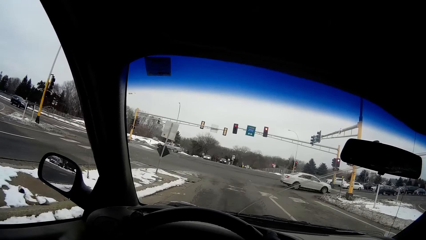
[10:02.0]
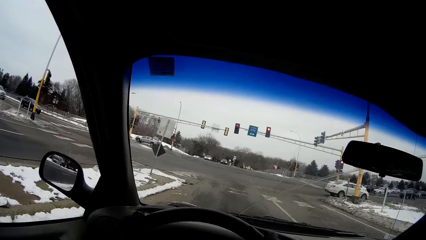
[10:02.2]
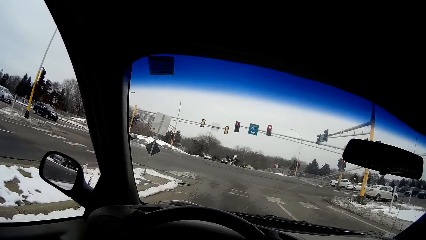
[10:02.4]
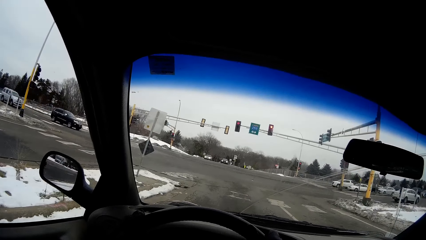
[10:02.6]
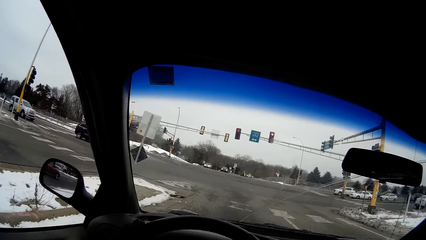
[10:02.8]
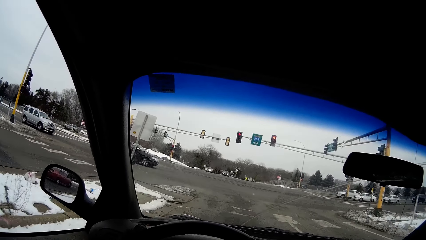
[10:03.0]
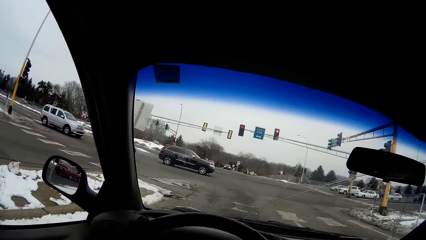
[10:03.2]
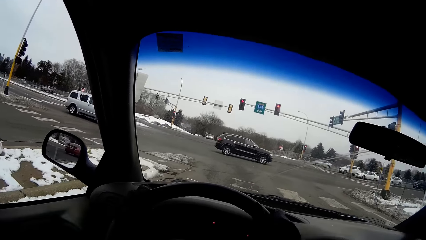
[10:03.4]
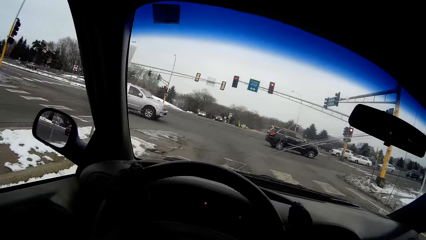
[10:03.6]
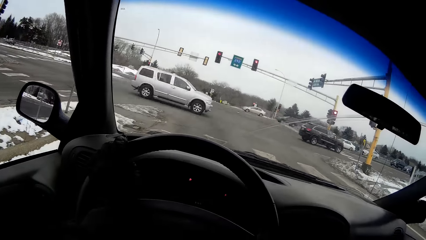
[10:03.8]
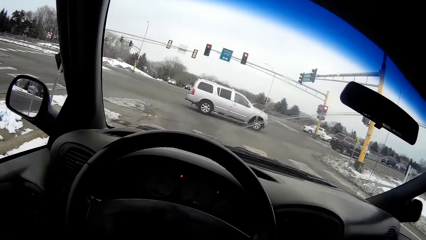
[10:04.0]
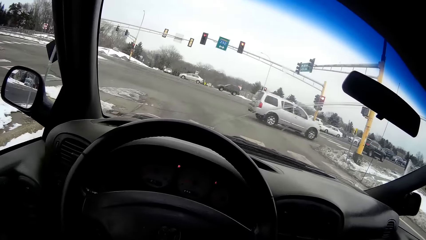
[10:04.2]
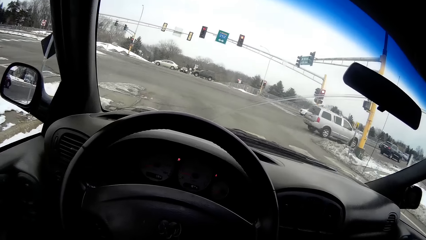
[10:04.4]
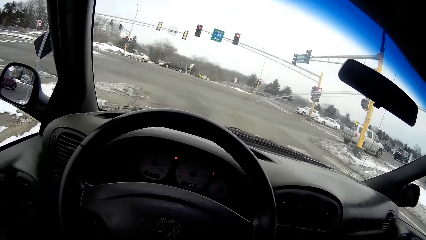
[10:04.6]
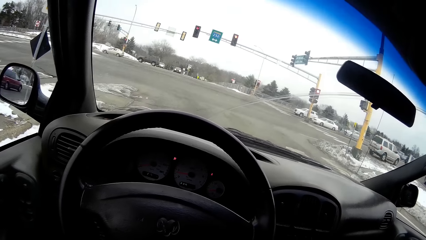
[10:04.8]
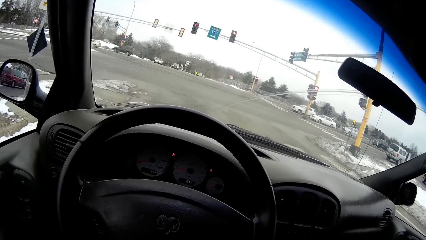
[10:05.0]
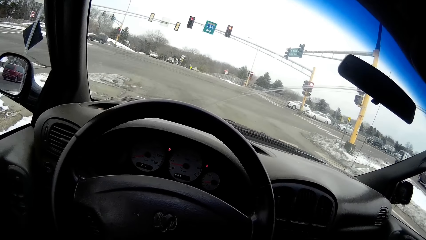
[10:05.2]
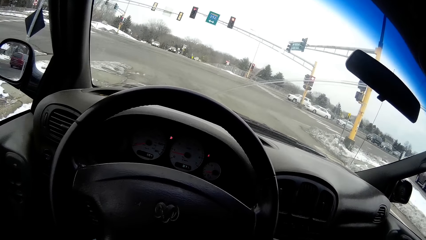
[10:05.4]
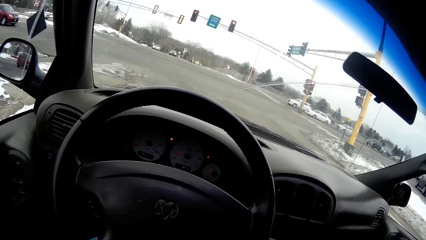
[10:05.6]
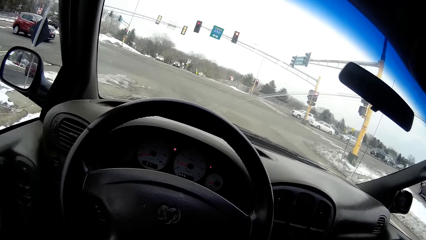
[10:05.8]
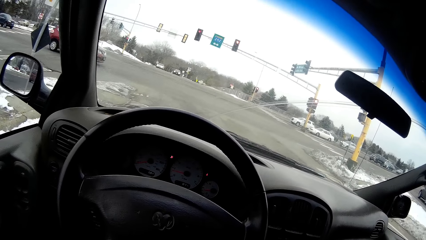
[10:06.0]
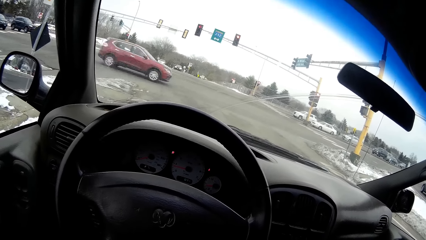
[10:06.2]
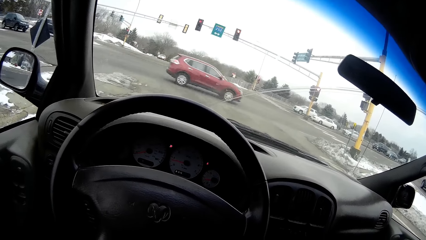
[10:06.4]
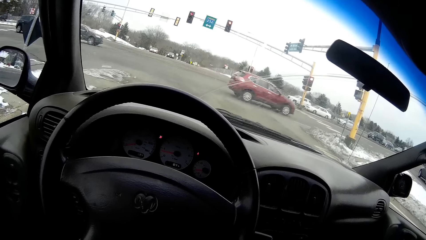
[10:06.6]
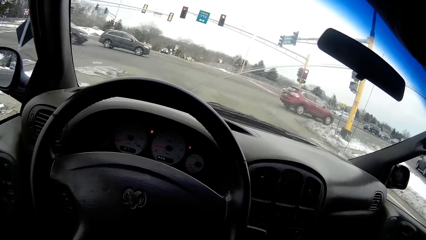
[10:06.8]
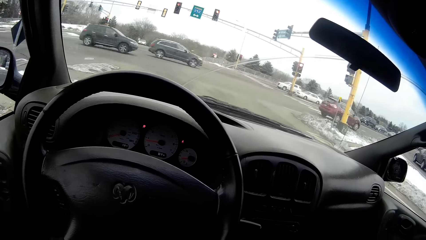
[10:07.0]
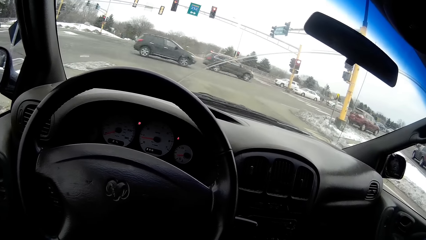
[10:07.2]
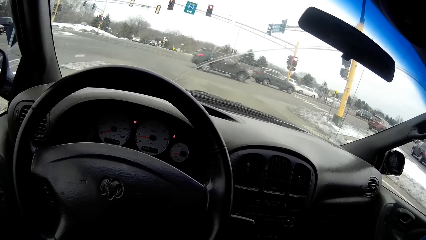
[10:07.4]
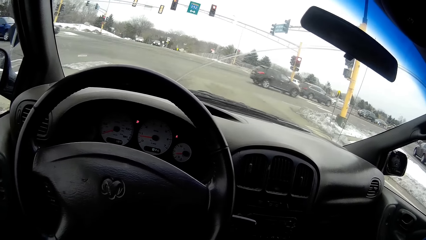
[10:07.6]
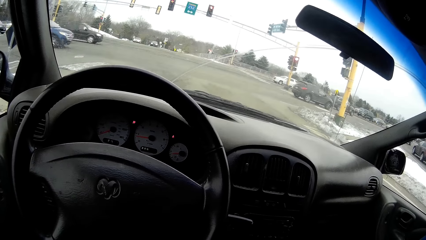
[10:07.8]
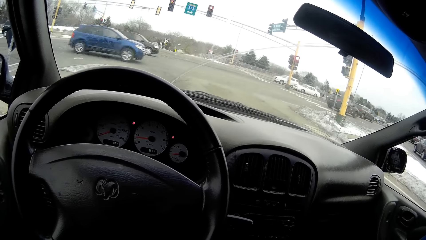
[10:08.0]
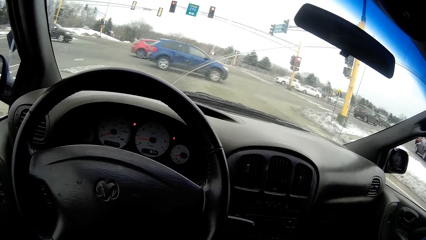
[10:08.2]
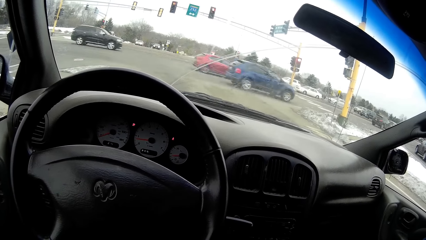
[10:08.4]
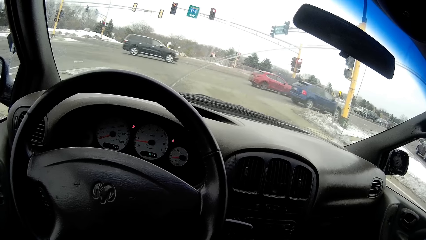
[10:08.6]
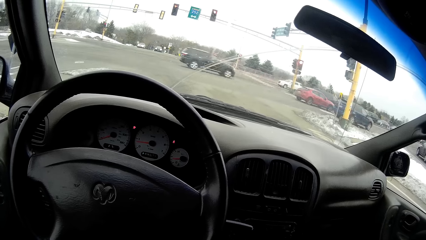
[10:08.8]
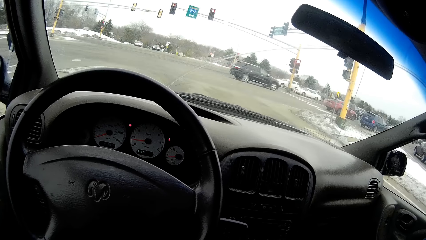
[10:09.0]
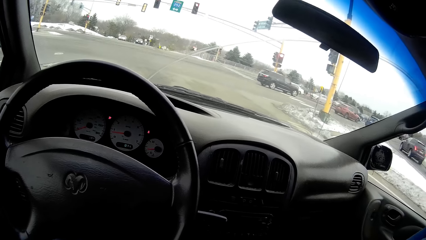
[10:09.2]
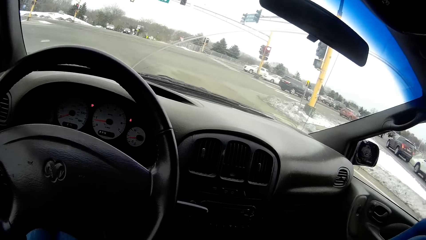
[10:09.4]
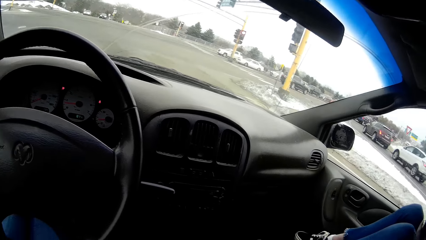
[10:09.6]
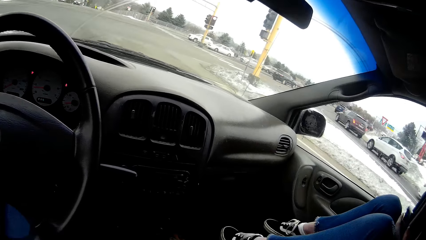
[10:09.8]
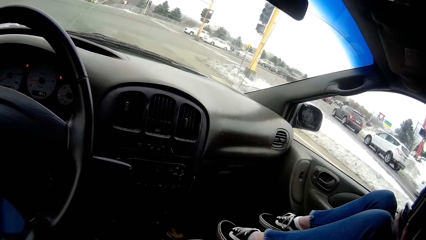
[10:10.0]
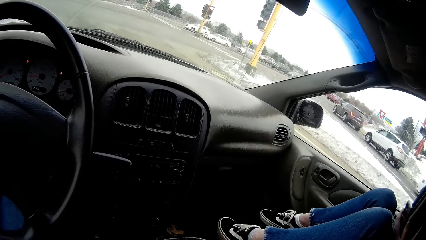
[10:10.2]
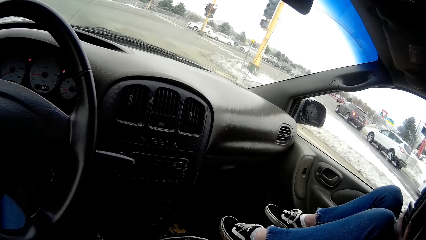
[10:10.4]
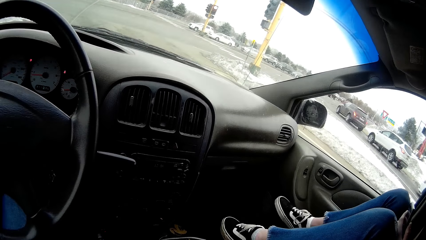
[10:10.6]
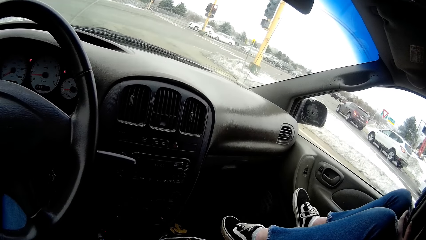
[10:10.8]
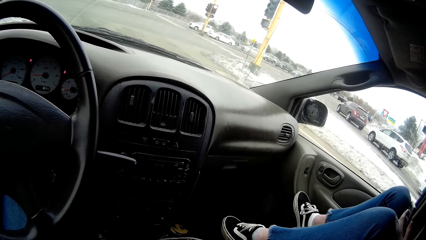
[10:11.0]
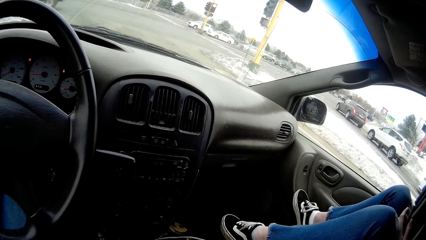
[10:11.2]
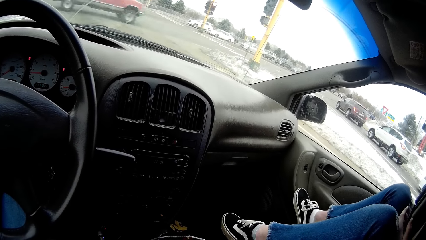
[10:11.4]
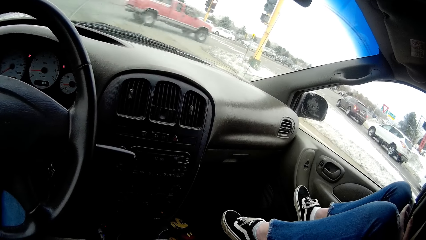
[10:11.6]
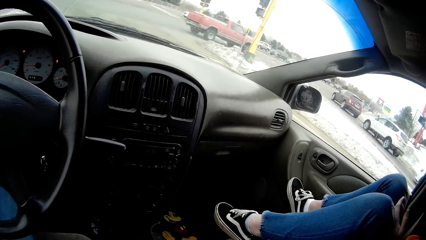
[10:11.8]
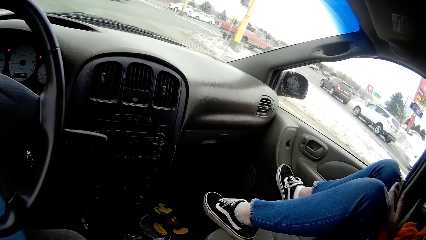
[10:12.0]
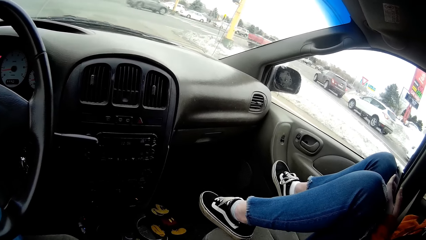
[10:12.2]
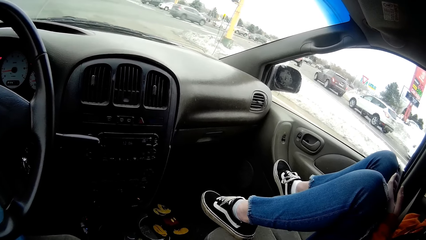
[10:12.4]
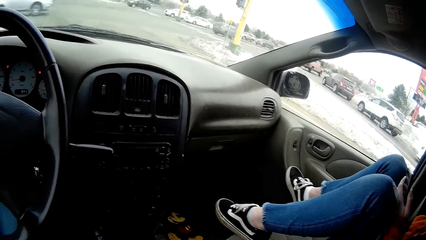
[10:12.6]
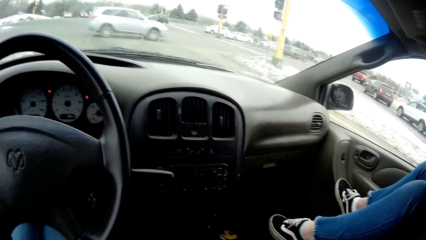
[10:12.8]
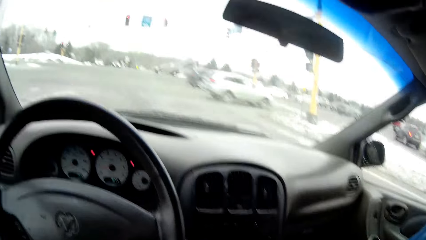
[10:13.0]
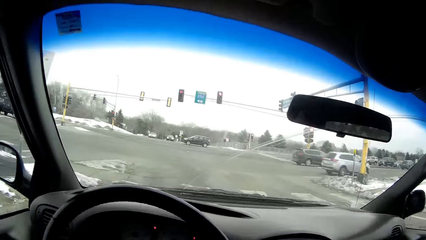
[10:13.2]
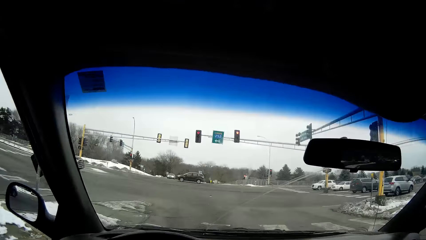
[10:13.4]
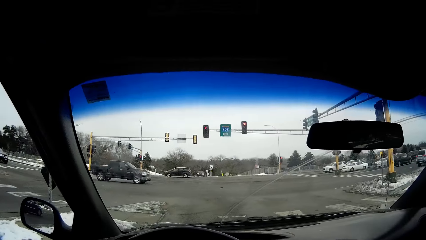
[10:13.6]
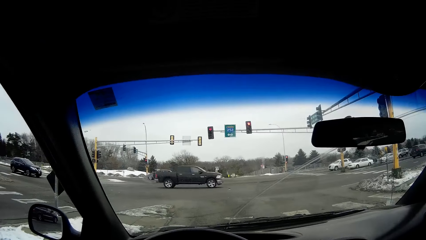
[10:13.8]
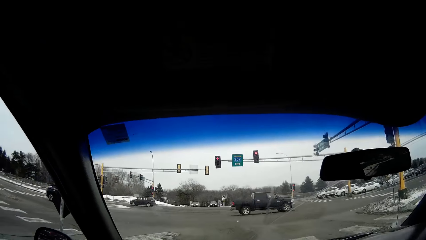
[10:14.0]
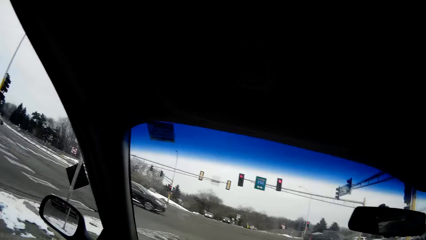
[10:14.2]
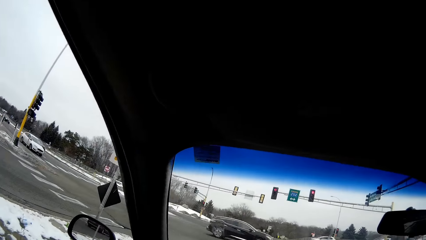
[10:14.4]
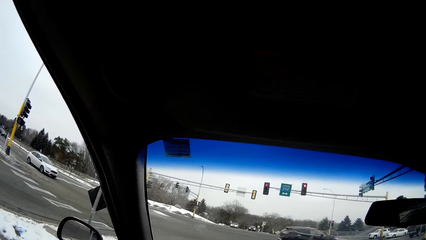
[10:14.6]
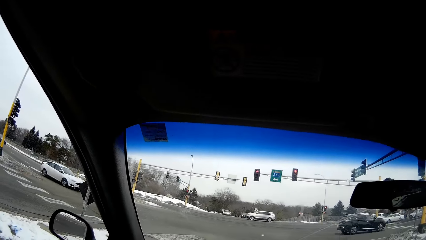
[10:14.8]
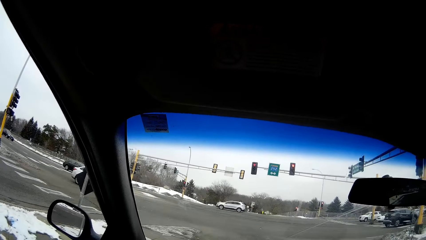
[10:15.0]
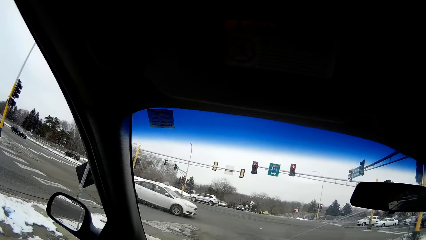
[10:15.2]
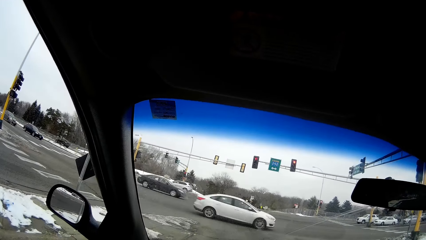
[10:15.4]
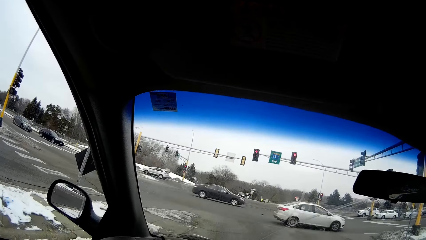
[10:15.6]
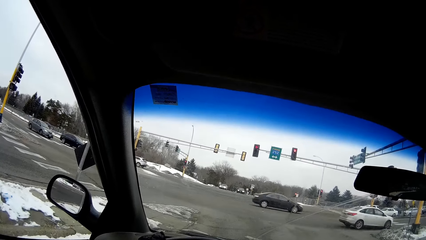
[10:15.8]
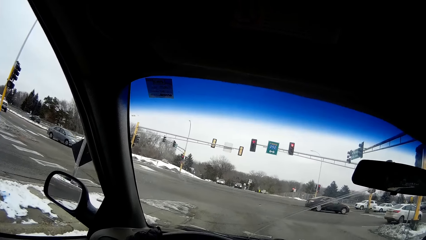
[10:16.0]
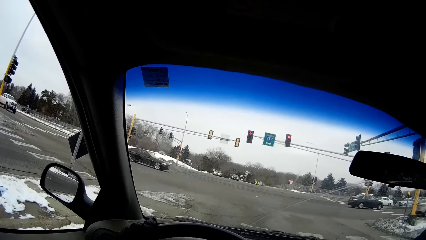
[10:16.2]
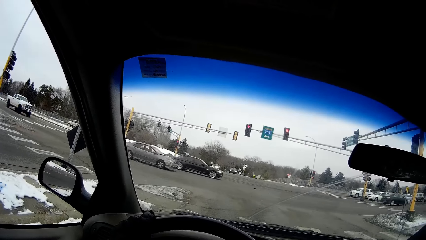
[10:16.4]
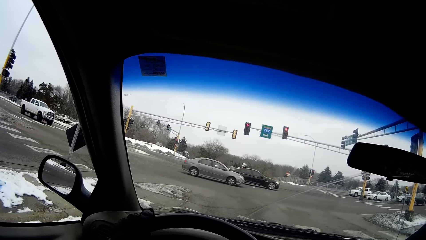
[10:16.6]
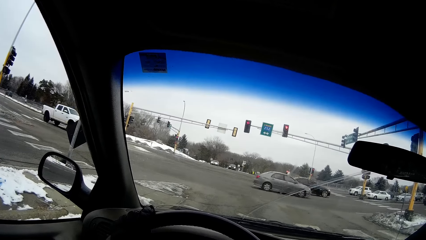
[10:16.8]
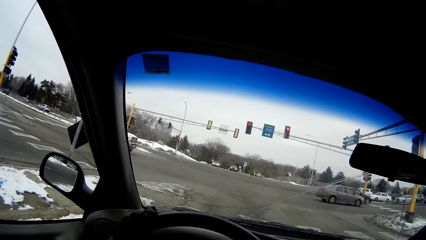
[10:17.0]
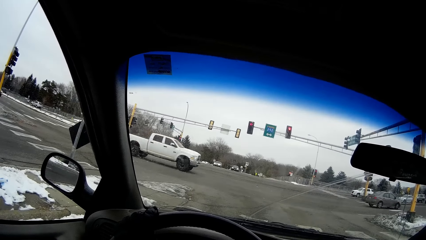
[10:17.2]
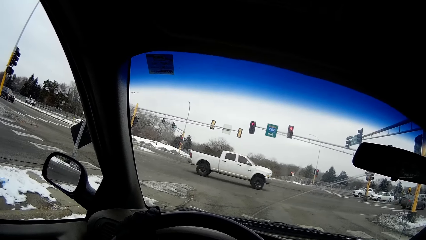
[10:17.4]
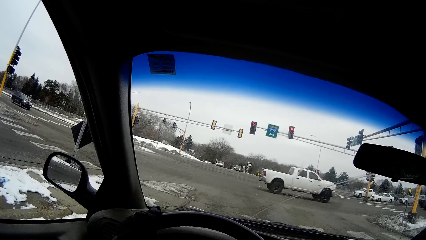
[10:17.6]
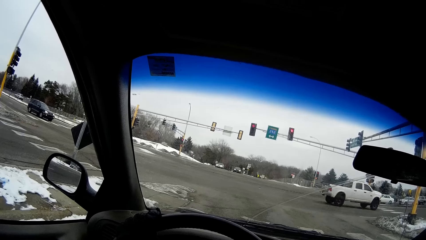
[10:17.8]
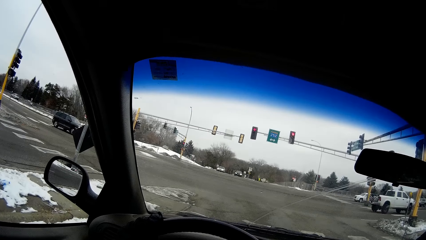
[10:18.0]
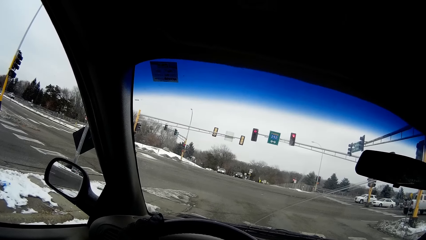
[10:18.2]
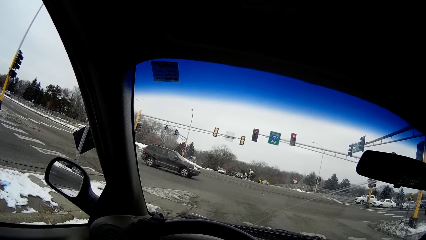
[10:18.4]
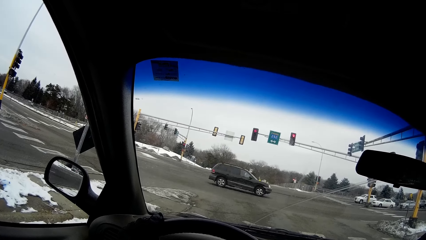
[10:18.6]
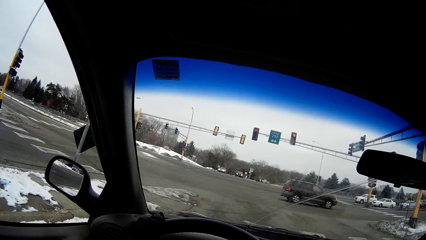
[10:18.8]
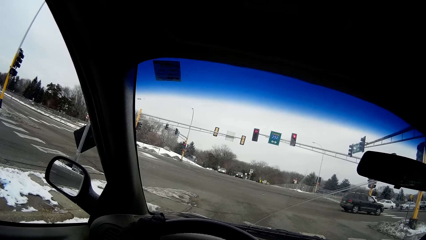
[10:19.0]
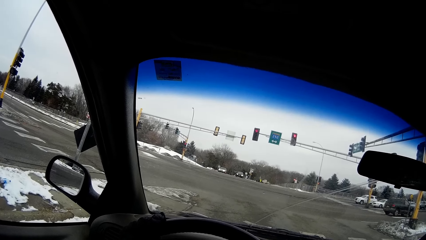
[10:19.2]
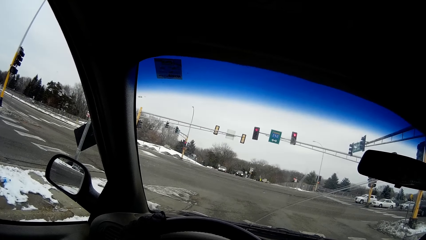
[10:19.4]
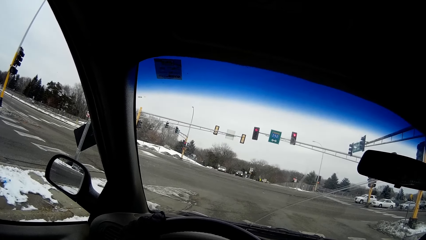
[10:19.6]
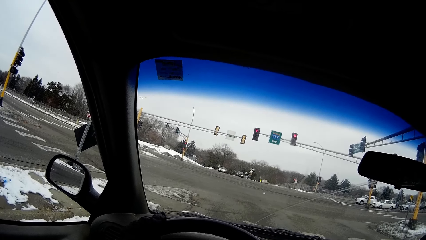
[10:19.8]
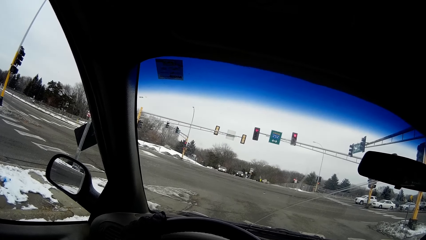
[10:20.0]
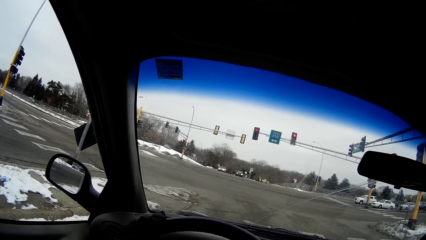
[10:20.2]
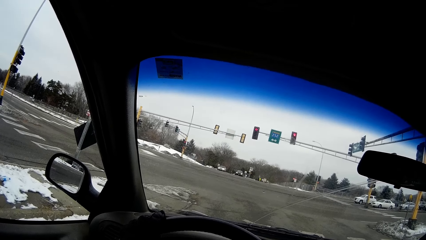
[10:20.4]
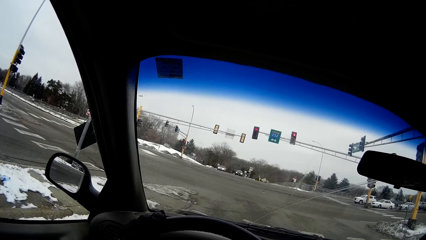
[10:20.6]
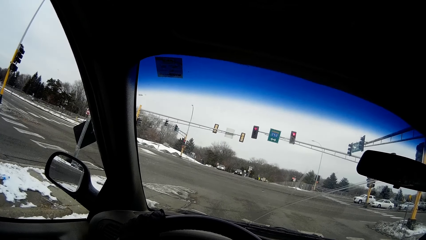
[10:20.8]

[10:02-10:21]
The camera wearer removes her right hand from the steering wheel. She stops the car at a traffic light. A woman moves her leg. The woman places her right foot onto a car door. The camera wearer holds the steering wheel with her left hand.
